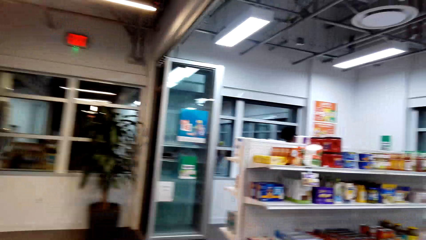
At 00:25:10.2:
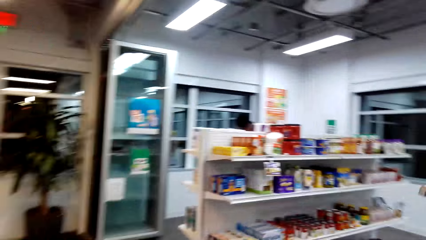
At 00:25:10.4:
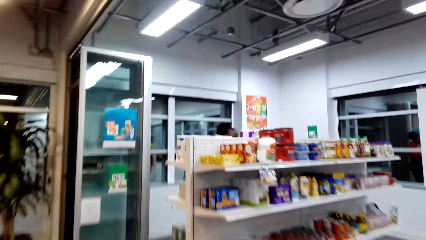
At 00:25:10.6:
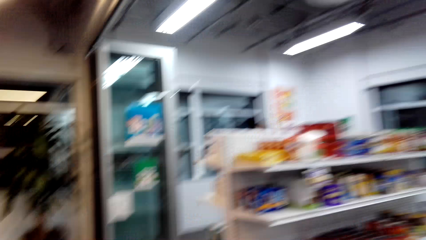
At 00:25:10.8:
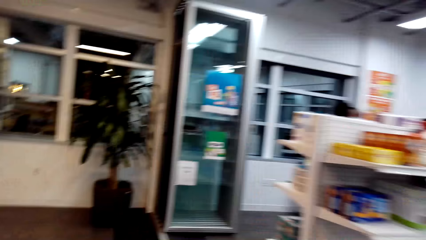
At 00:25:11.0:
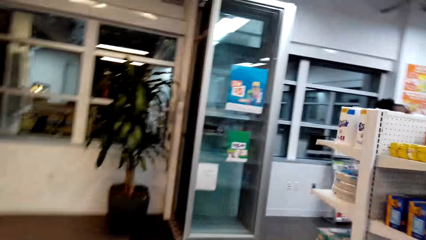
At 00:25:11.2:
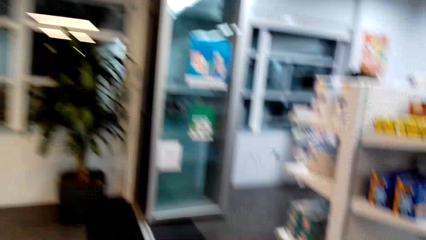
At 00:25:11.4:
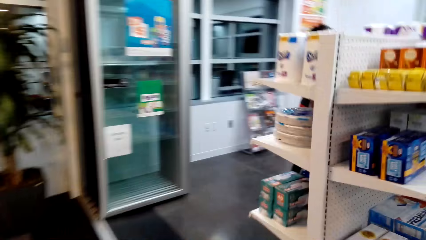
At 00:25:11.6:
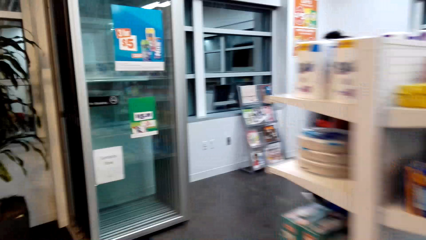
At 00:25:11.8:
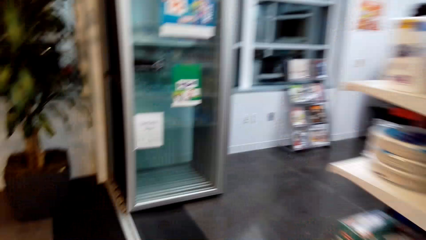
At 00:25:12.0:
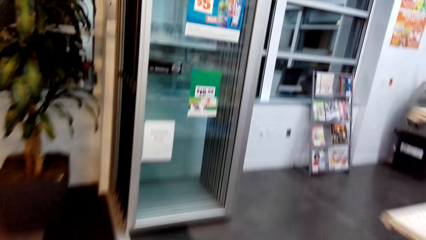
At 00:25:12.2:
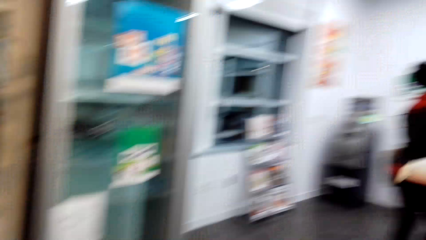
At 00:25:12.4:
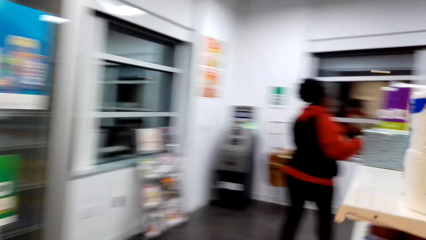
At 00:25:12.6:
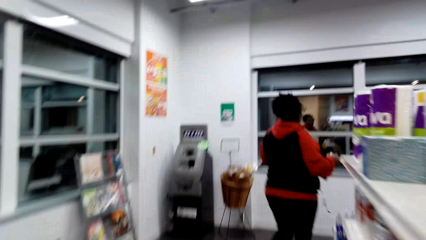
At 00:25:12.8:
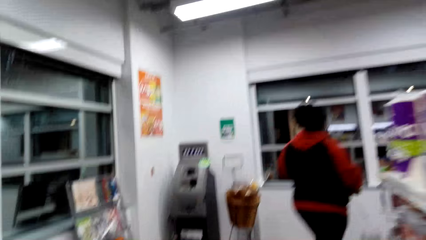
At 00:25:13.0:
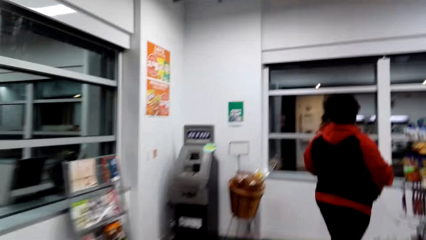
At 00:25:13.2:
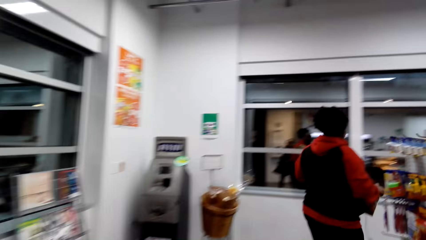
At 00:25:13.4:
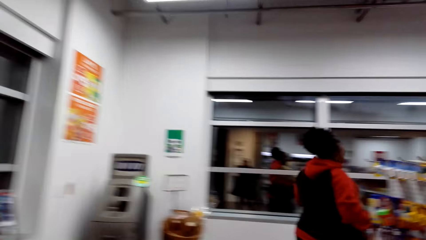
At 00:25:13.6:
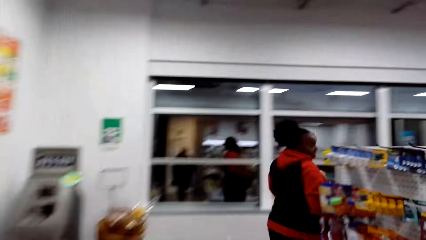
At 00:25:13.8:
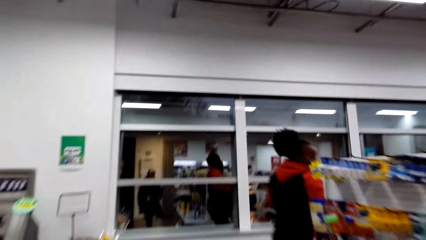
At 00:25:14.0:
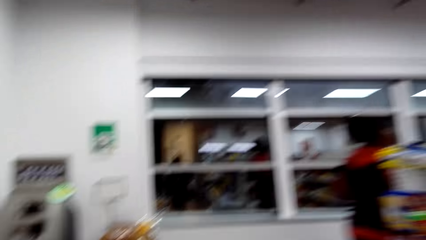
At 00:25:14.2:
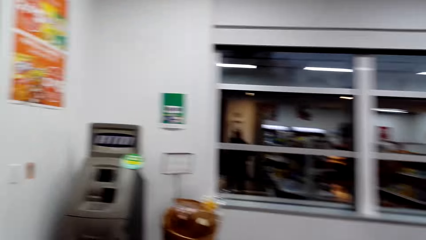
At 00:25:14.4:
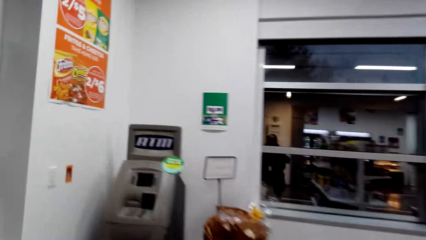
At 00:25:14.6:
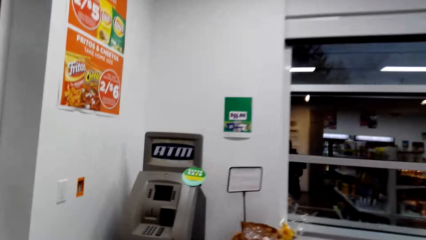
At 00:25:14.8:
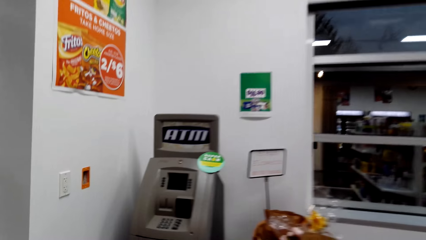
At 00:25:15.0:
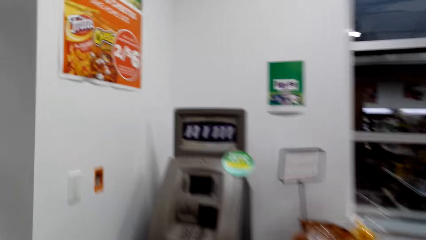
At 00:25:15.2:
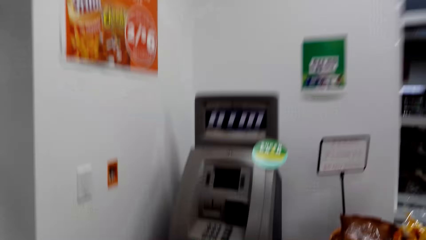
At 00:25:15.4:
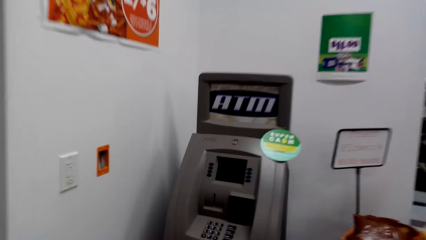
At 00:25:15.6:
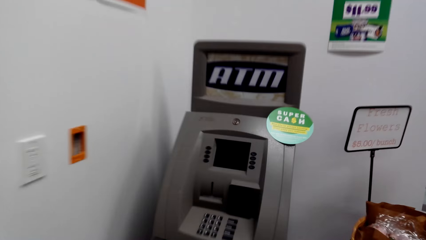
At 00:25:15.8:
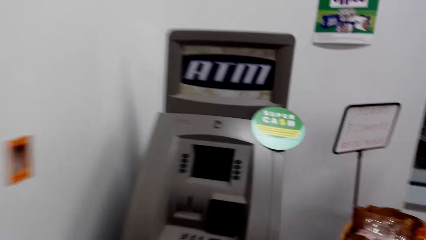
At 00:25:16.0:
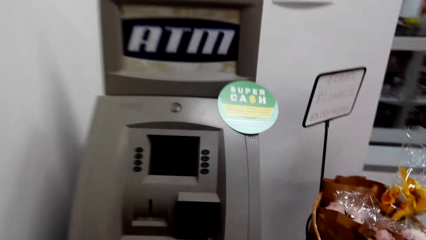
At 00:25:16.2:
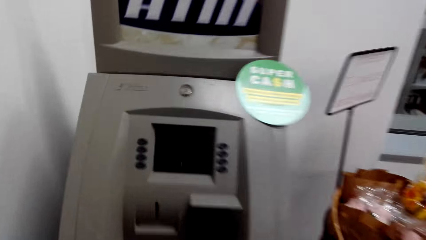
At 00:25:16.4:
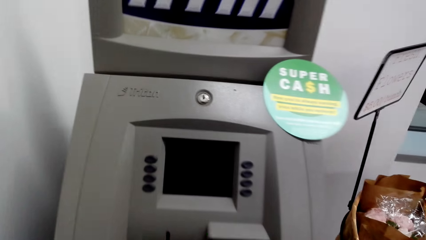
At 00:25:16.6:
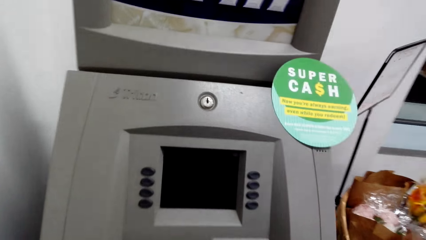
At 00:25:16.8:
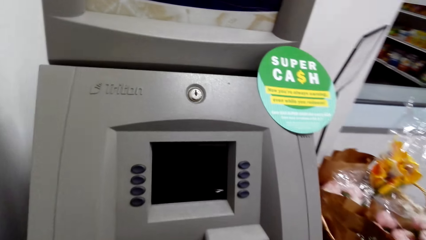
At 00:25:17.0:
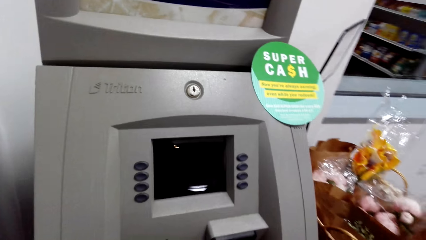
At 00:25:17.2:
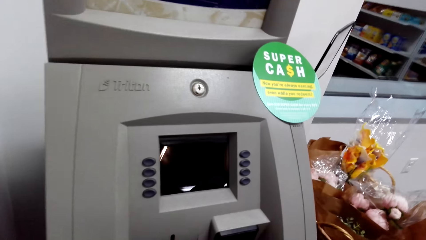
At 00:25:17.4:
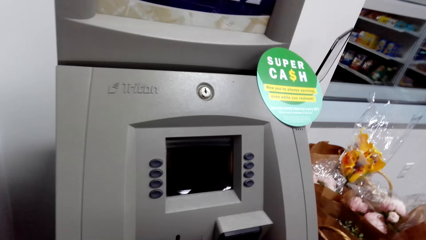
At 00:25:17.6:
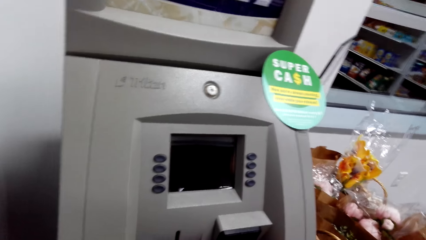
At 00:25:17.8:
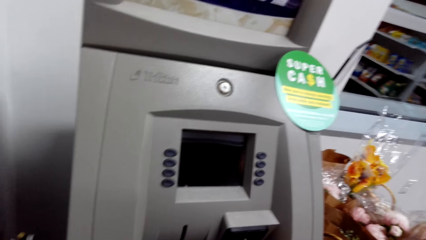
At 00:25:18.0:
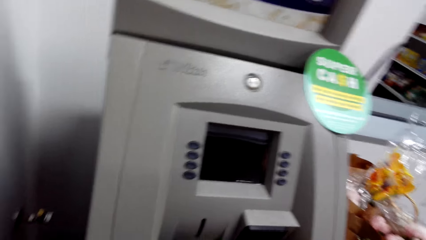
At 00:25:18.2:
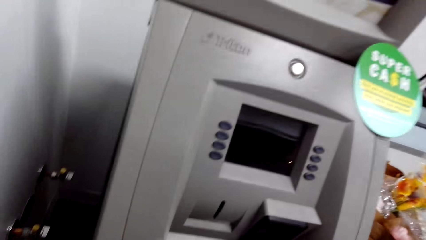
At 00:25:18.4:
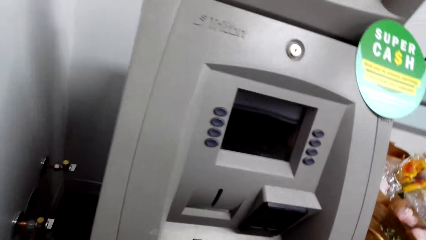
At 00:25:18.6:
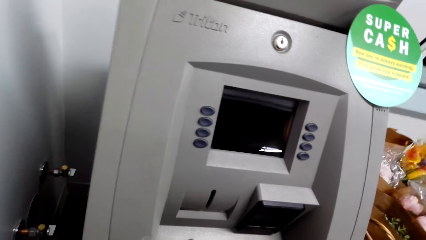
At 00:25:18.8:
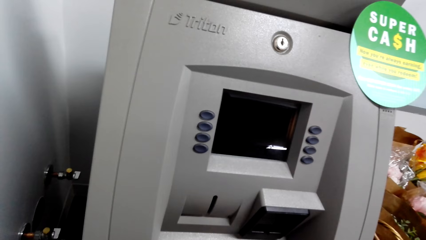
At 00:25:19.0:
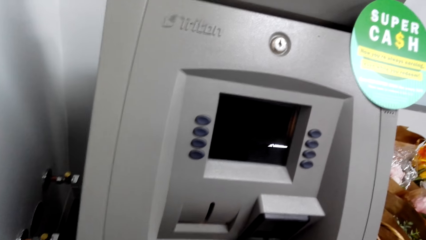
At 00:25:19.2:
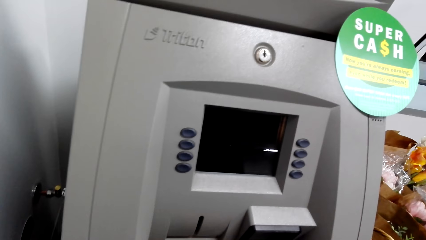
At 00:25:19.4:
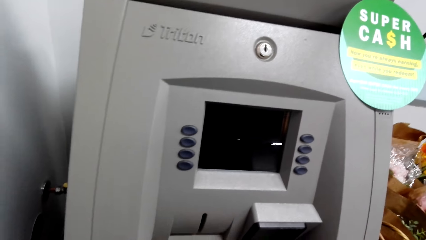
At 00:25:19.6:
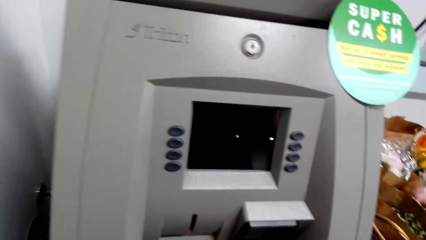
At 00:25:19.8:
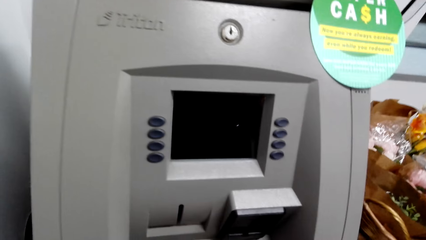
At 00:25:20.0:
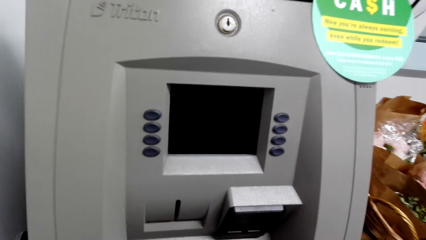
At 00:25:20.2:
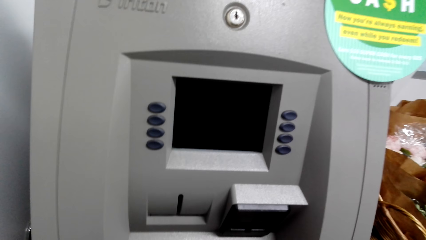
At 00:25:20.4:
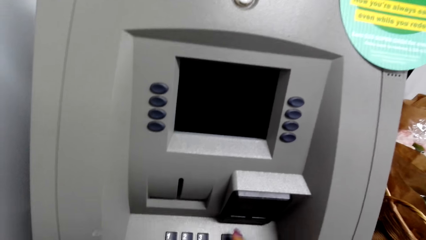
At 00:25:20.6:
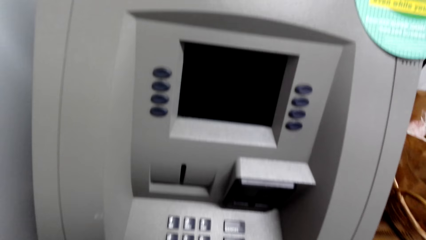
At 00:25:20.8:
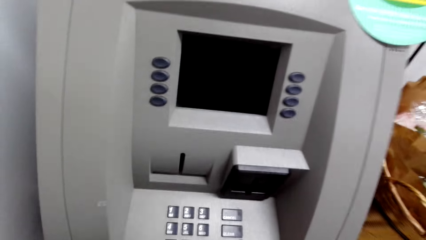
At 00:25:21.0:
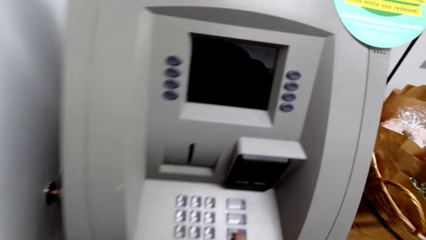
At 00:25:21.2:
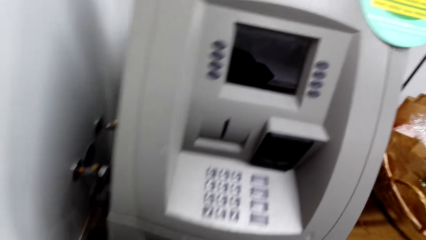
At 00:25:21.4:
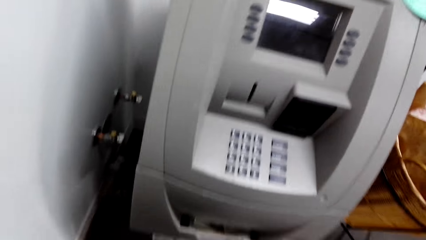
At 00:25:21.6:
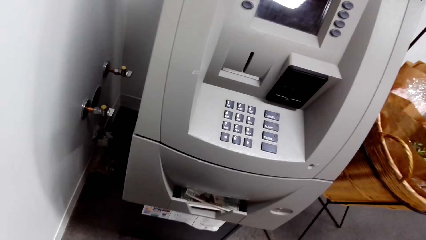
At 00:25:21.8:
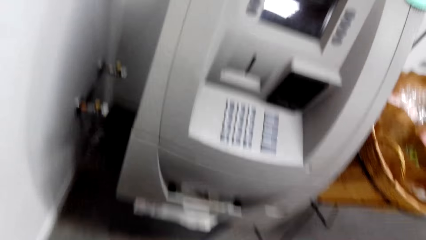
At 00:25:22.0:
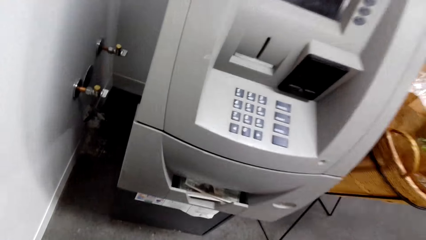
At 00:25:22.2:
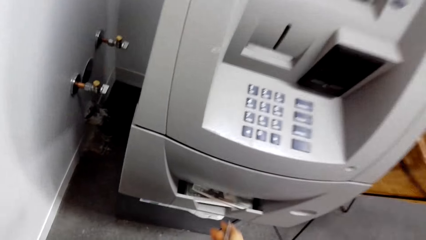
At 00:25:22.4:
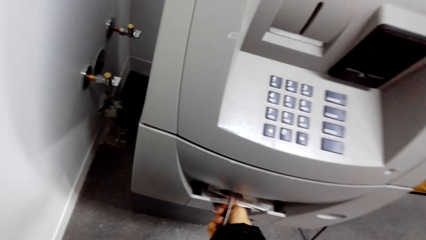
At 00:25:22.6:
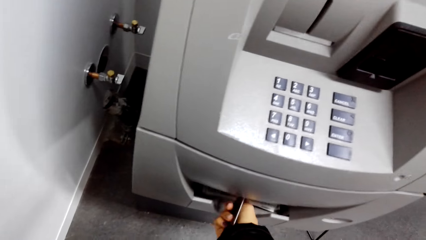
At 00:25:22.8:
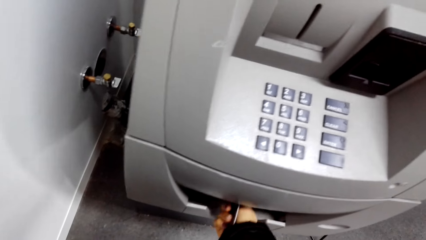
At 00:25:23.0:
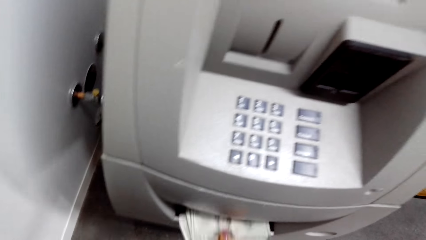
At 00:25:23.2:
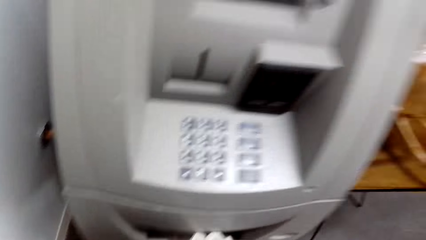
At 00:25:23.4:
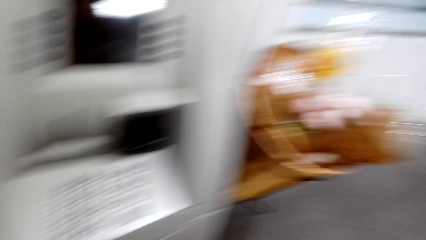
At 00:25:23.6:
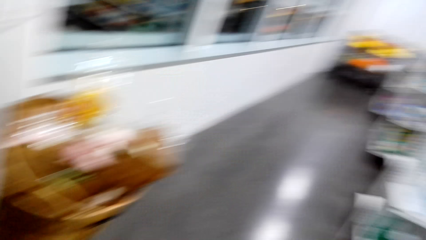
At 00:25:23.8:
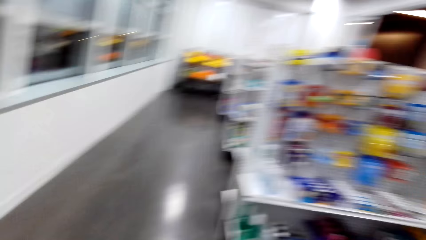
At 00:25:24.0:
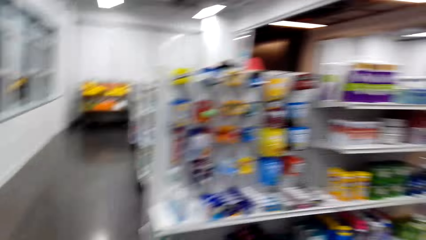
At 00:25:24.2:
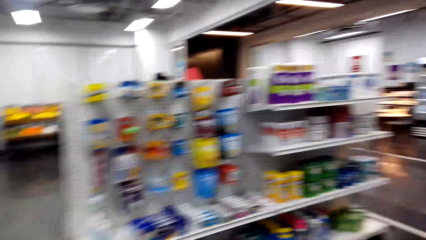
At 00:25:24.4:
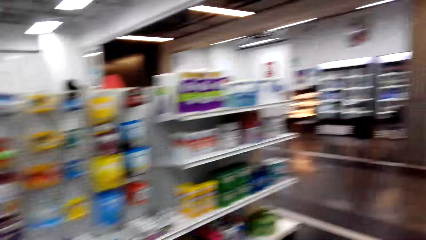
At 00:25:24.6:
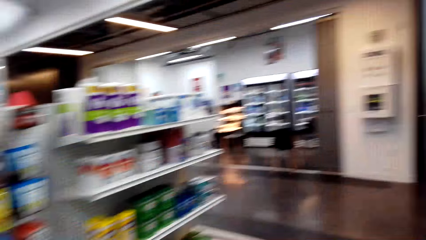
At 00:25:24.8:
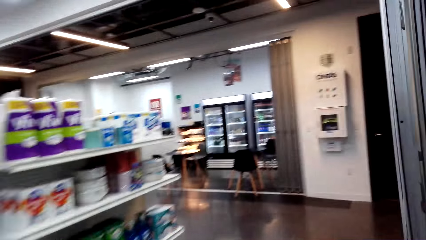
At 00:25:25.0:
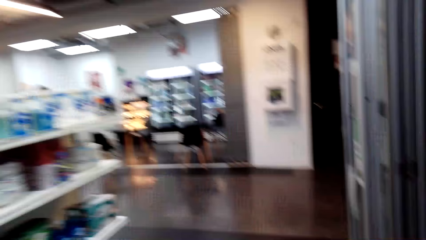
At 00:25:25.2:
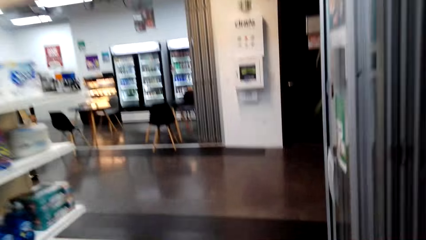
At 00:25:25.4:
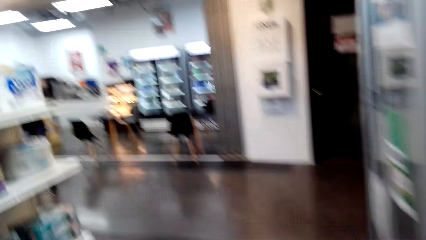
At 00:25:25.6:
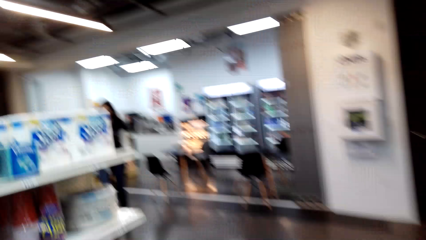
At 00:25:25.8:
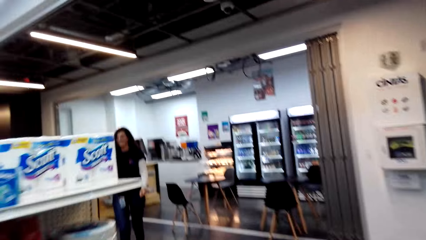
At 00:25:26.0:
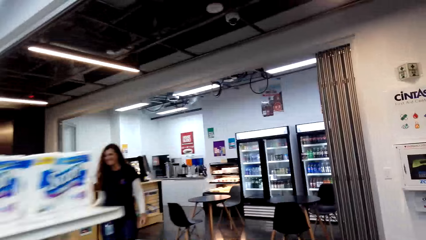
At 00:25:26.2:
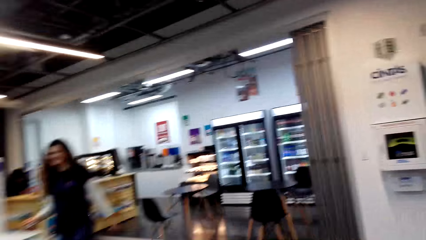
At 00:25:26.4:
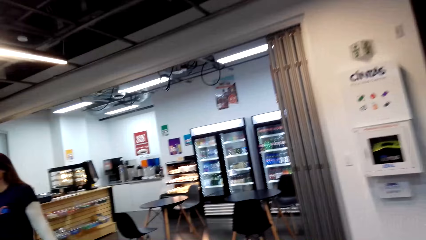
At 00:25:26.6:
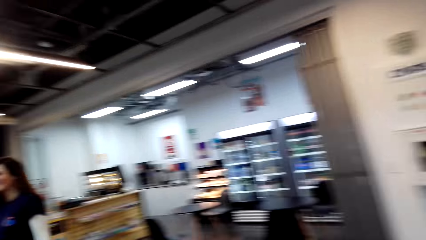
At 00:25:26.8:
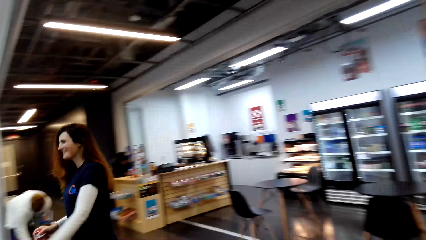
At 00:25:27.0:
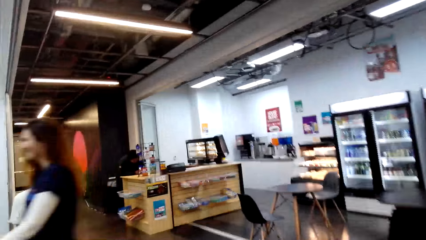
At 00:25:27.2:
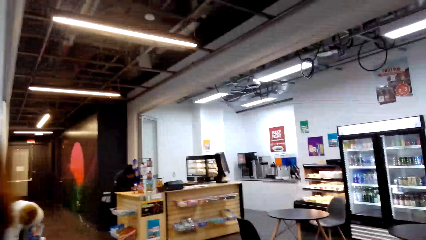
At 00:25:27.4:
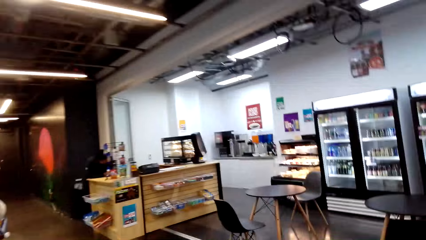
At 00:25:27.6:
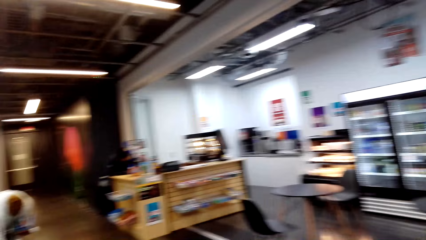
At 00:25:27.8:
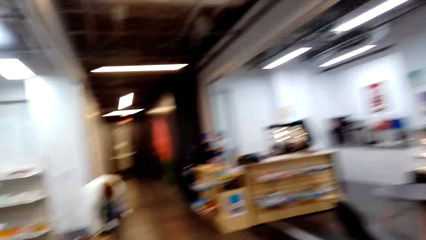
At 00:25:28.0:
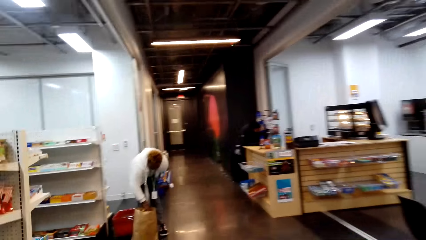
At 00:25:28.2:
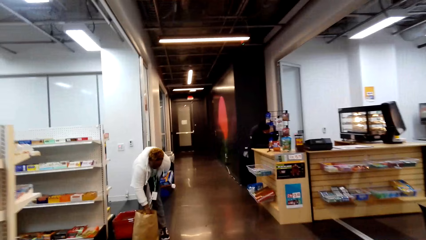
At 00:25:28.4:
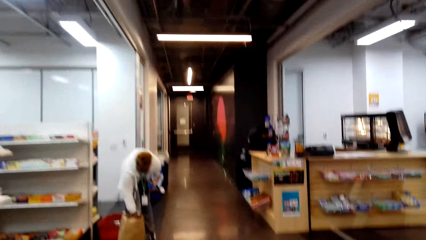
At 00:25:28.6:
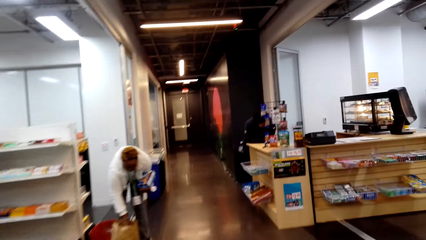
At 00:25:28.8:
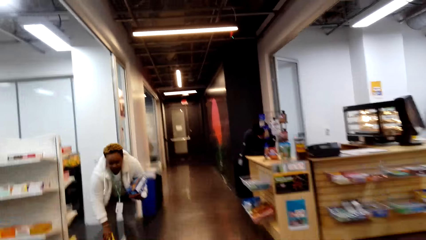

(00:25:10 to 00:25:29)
The camera wearer operates the ATM machine. They touch the machine to withdraw money. They walk and watch the background.
